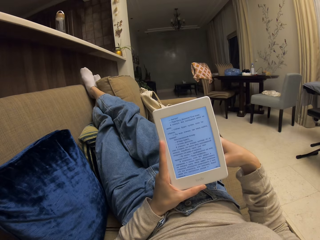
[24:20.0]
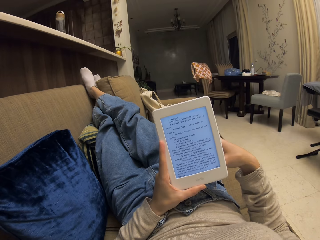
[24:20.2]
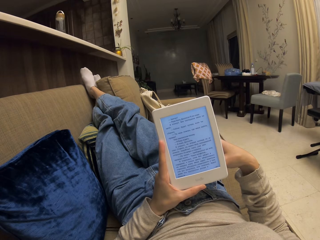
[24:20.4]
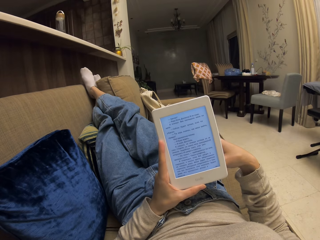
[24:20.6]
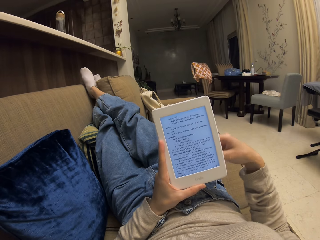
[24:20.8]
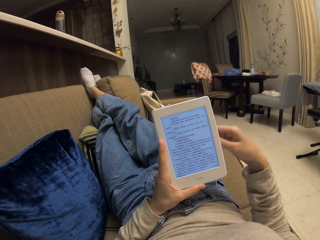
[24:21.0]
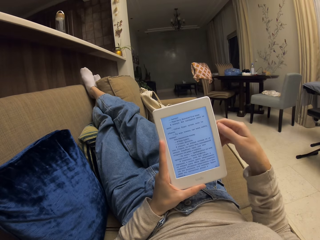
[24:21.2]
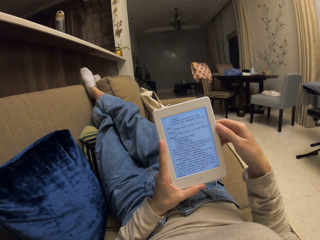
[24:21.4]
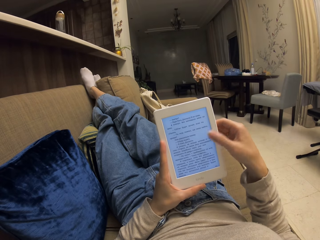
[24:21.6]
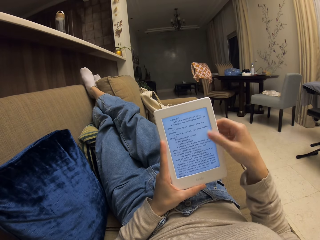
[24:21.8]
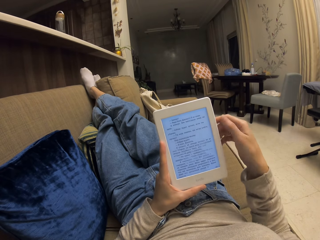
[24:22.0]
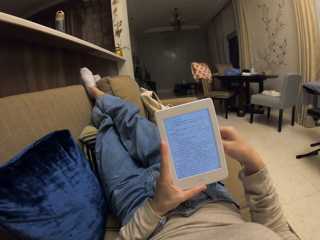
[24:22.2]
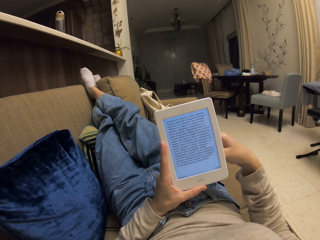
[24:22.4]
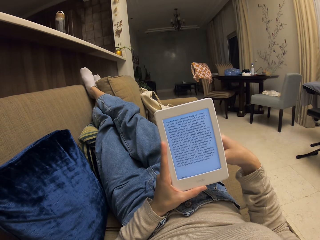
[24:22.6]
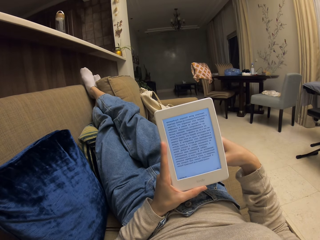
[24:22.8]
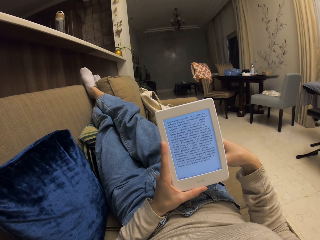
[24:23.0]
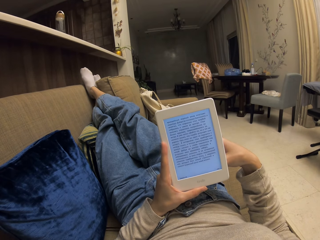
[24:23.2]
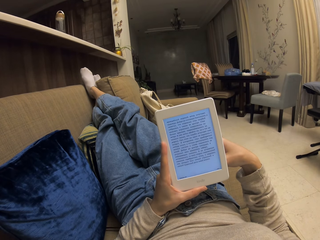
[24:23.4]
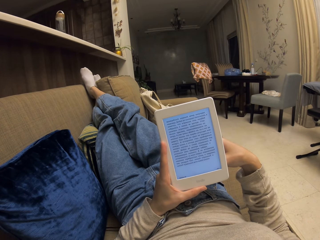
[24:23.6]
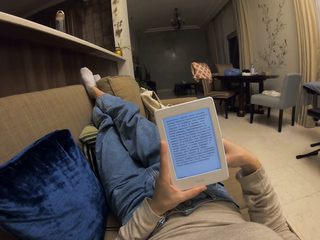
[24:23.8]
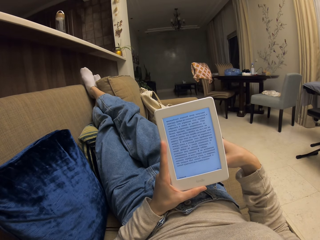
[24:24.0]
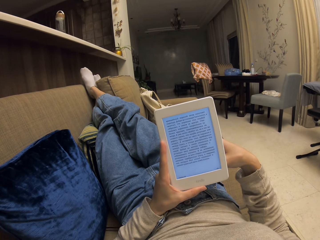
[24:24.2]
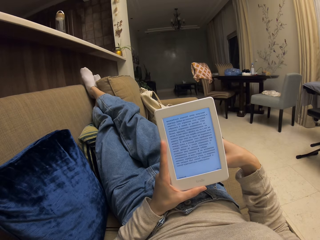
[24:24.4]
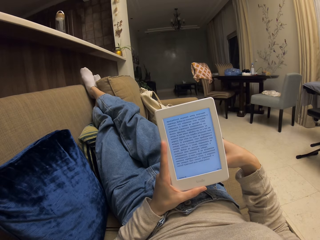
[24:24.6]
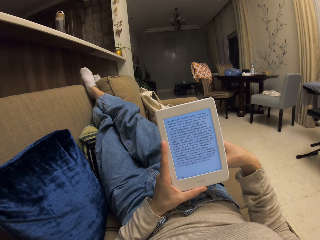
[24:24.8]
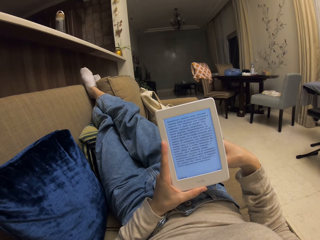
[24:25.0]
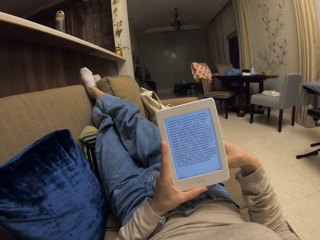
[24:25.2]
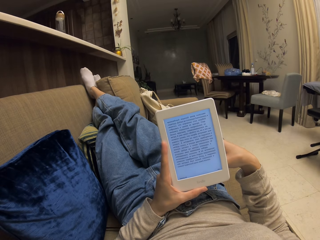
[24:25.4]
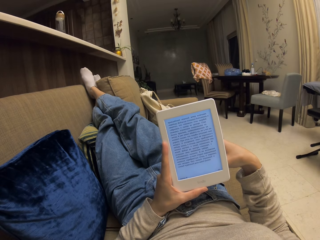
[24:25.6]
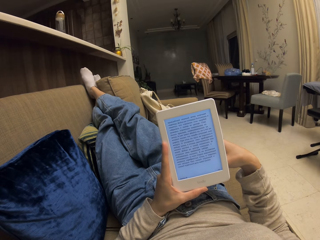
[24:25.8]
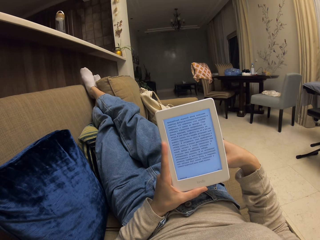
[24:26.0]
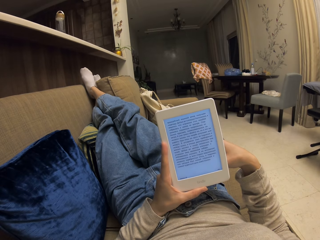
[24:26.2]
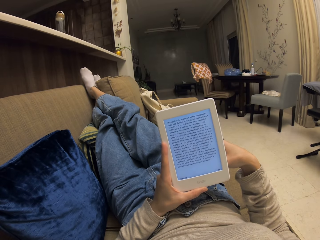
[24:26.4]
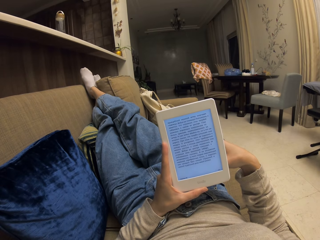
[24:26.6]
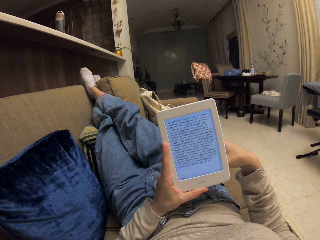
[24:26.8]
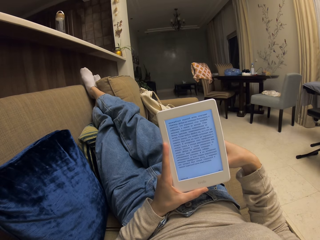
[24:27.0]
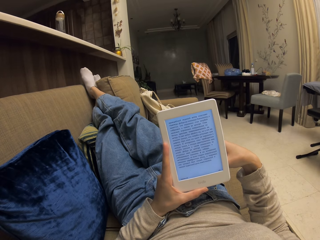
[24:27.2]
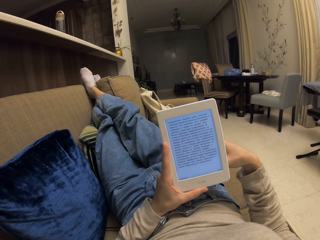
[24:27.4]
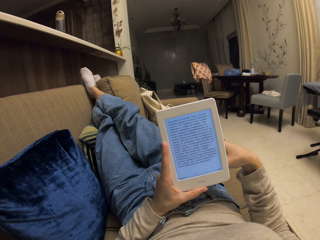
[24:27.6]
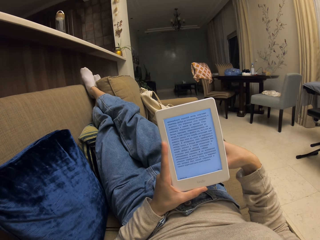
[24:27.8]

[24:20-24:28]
The camera wearer scrolls up the tablet screen. They tap the screen. They read on the tablet.

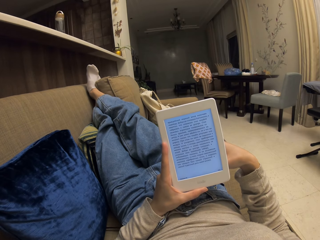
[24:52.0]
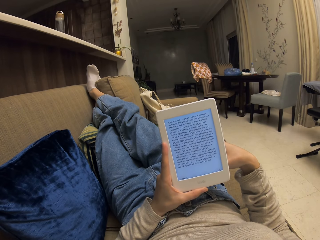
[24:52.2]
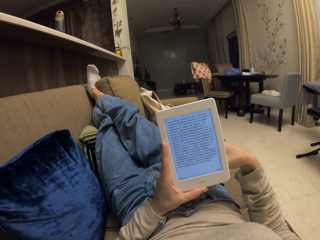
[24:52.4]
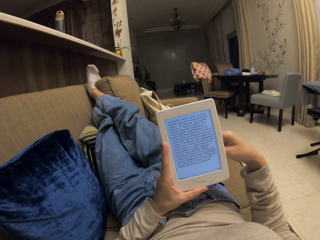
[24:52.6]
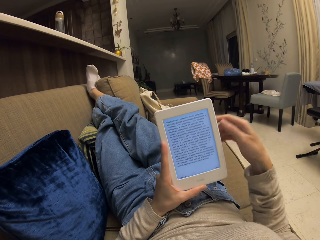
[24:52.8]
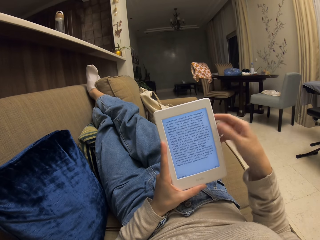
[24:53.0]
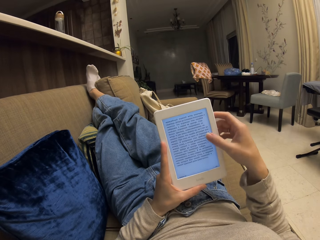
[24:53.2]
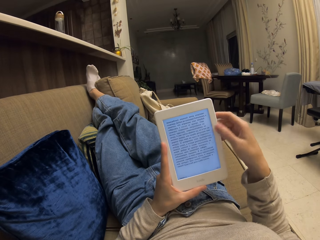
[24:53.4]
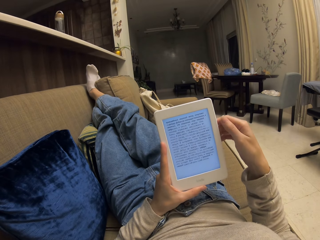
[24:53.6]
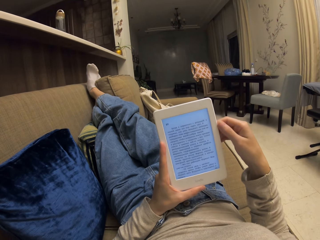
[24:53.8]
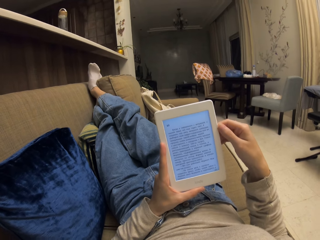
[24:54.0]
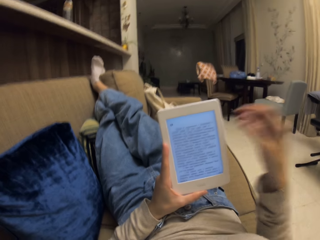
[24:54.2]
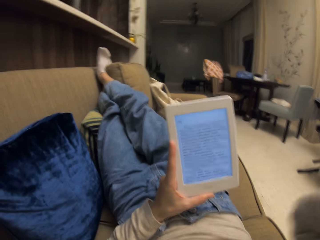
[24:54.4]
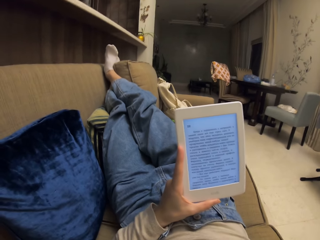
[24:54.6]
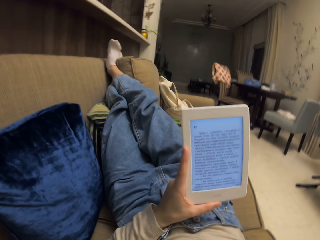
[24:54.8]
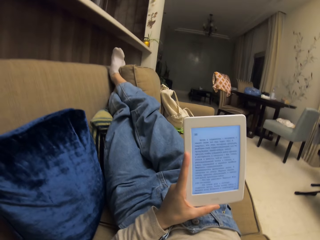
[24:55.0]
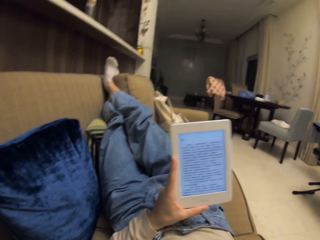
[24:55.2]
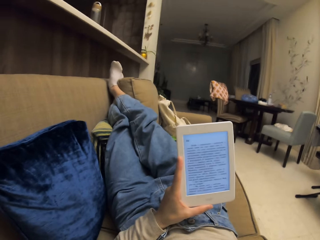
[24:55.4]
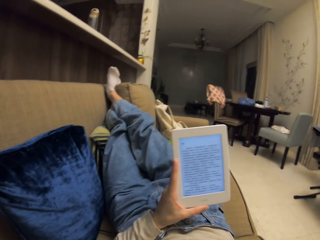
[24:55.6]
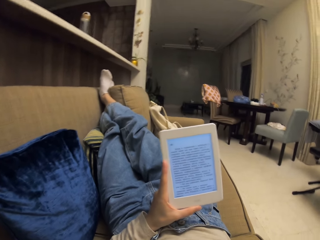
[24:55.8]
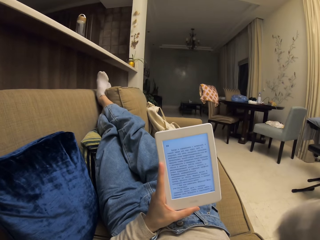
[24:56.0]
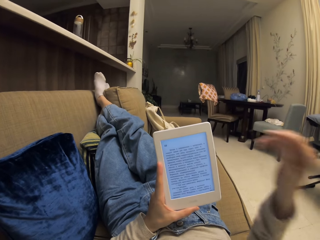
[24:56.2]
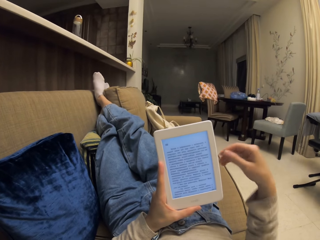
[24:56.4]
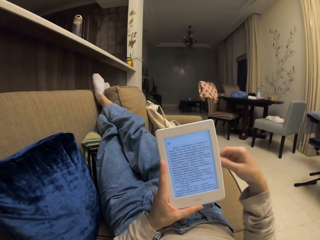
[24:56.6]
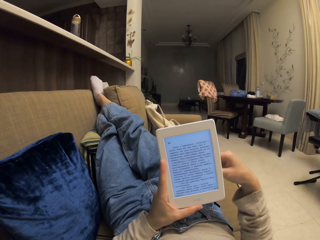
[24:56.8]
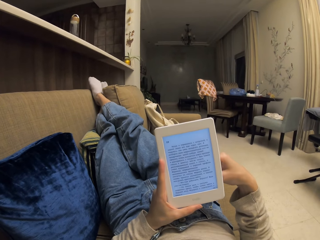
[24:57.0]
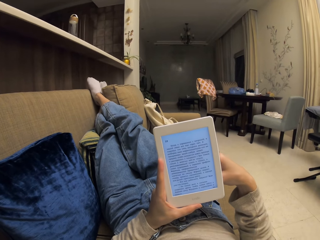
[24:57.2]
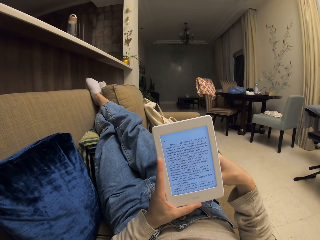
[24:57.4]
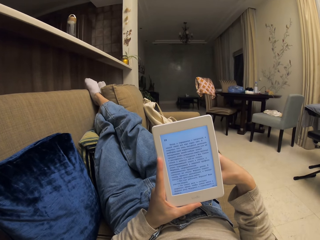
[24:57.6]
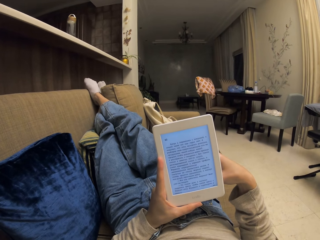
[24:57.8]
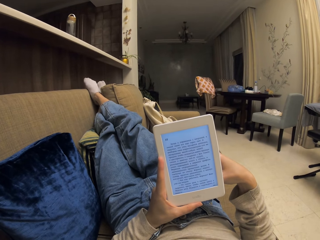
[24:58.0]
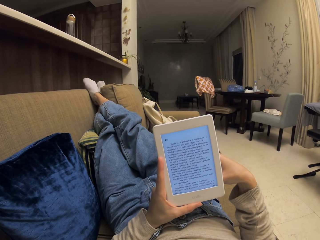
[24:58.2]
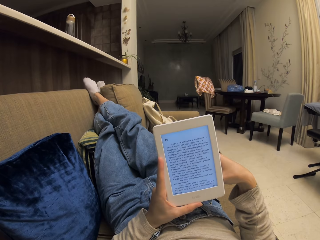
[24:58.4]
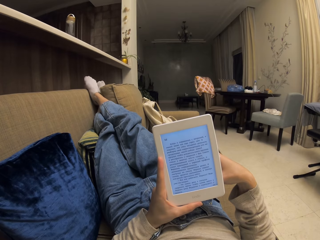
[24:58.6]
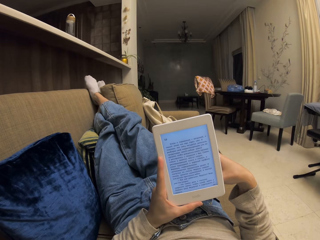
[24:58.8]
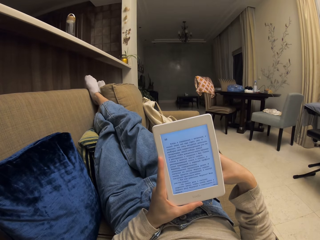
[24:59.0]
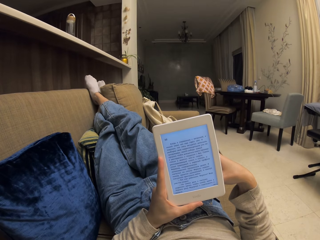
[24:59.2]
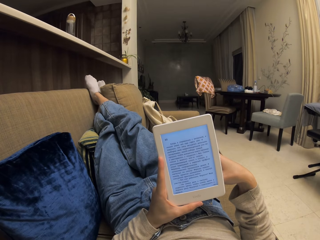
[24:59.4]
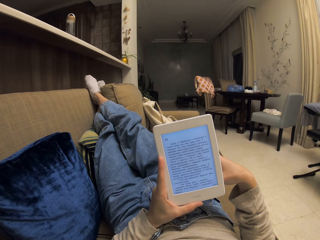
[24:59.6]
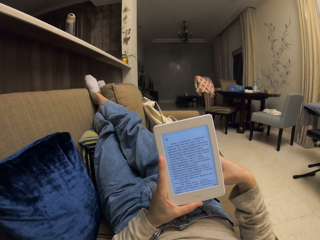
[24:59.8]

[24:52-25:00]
The camera wearer taps the screen. They scroll up the tablet screen. They read on the tablet.

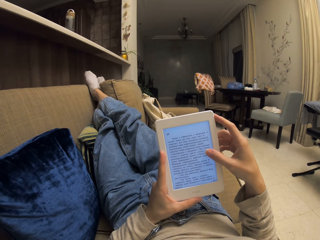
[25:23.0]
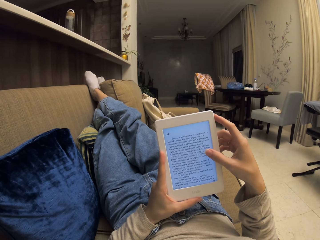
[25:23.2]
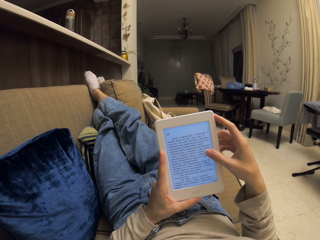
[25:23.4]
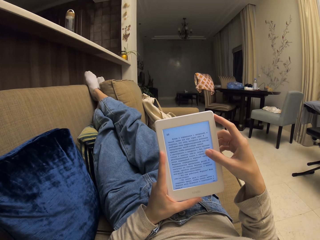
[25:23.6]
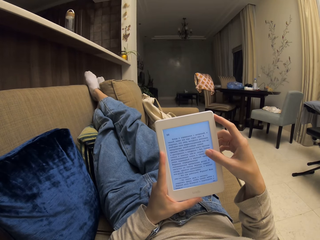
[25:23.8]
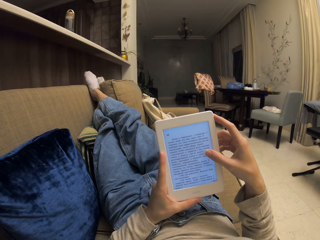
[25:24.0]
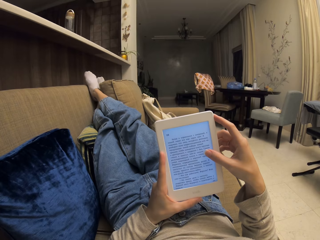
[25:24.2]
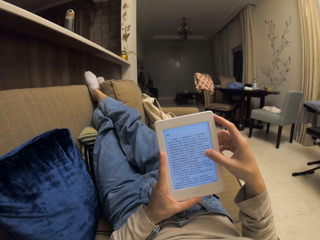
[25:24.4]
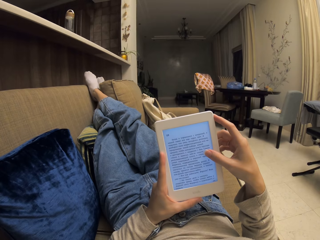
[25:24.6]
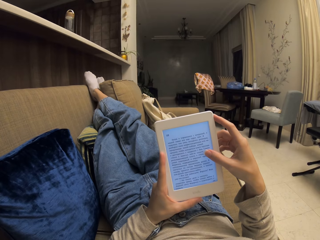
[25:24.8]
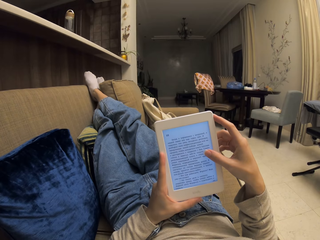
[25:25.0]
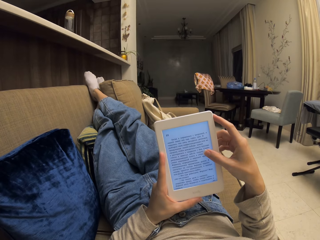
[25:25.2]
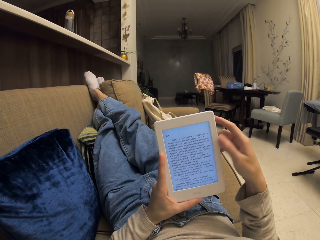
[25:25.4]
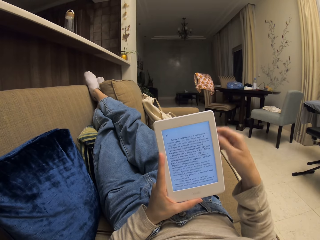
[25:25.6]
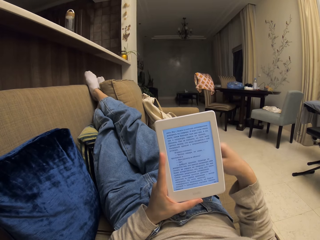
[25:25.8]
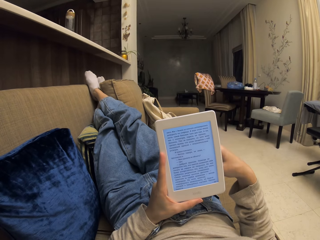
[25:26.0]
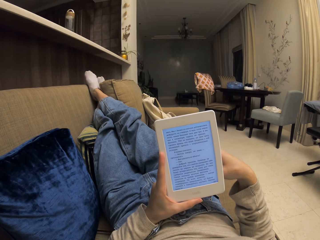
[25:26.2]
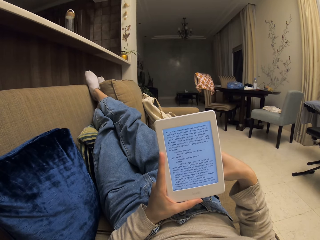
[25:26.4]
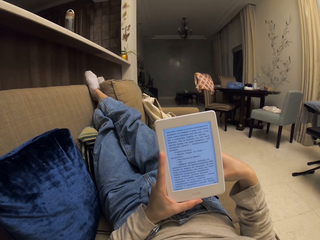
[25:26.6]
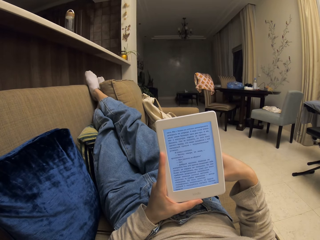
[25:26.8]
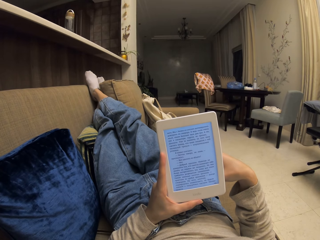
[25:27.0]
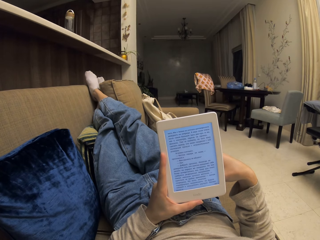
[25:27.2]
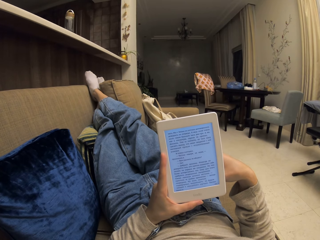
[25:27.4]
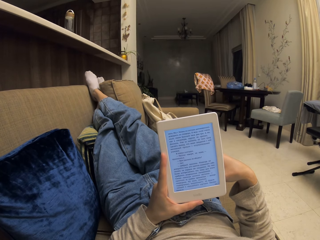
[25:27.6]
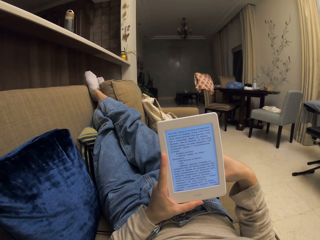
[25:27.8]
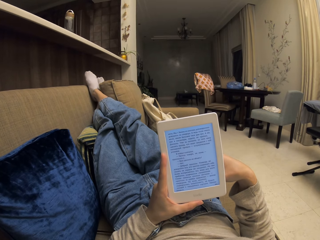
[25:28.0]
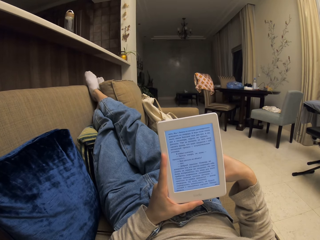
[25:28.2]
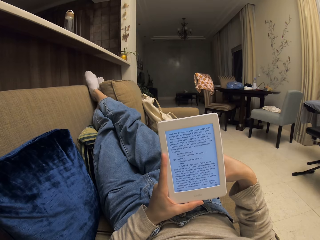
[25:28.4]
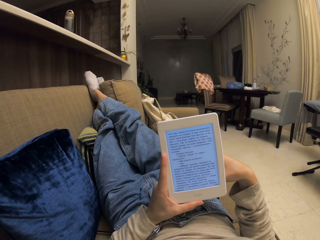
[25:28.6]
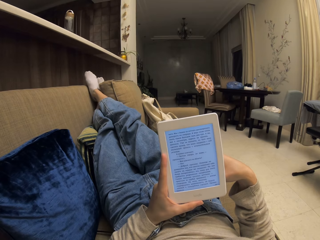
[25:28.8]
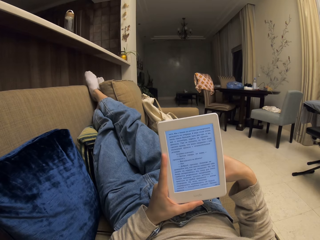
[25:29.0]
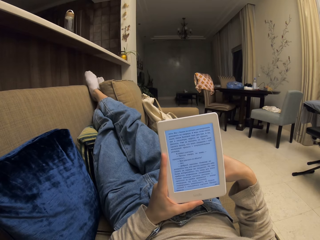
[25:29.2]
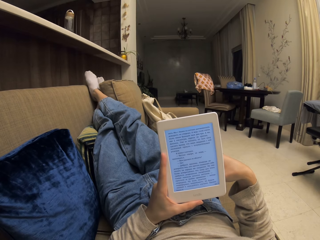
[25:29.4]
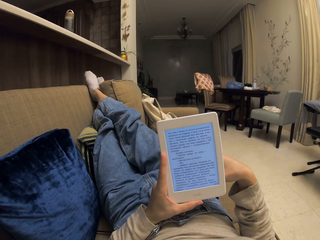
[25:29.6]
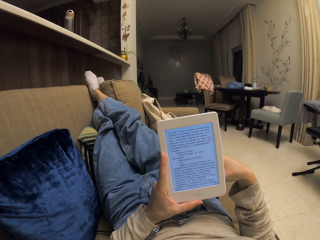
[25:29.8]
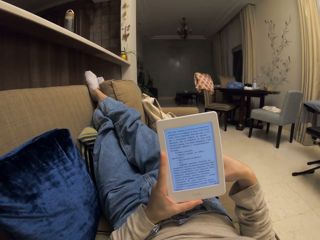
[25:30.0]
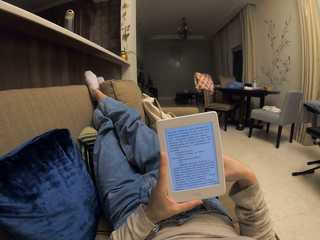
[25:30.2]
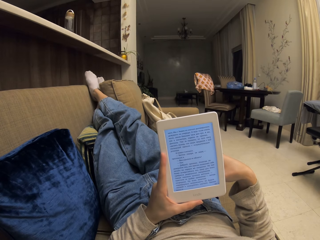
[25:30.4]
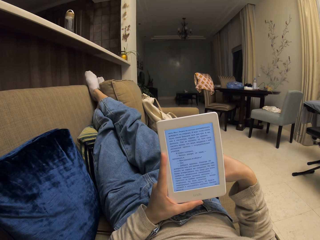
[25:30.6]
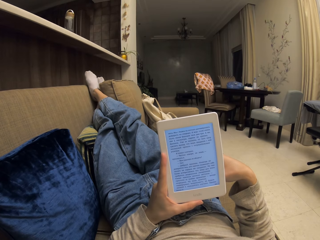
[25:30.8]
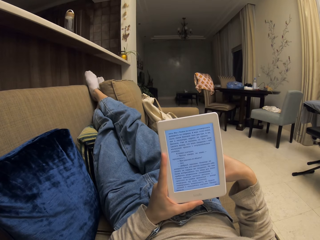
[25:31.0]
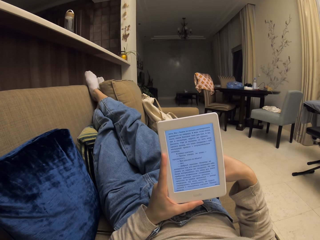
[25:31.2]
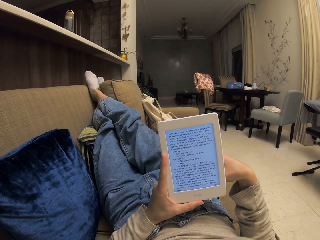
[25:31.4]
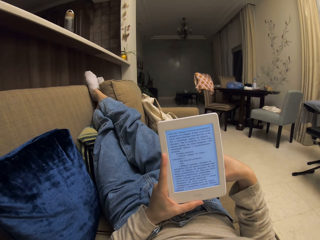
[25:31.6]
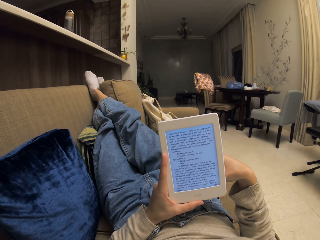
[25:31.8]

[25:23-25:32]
The camera wearer scrolls up the tablet screen. They read on the tablet.
